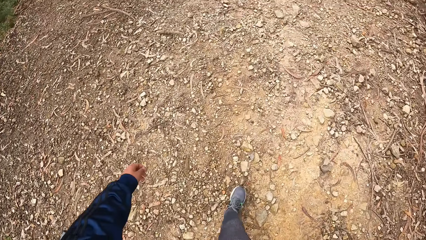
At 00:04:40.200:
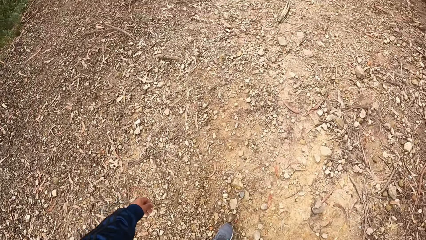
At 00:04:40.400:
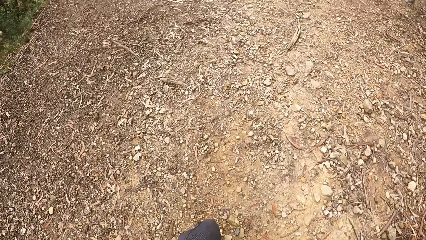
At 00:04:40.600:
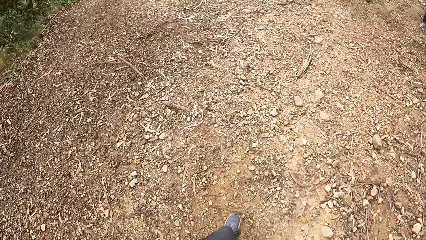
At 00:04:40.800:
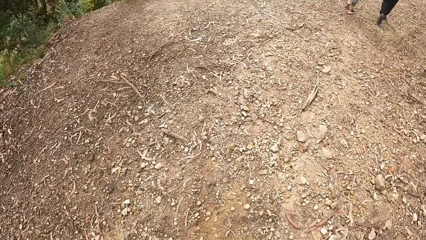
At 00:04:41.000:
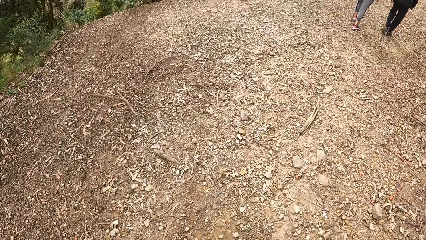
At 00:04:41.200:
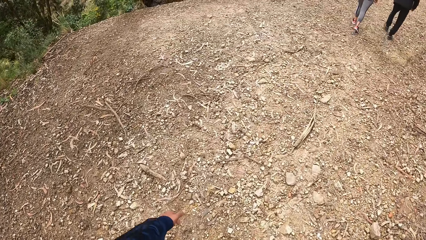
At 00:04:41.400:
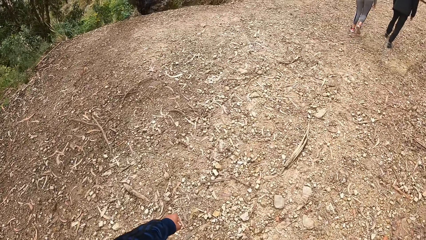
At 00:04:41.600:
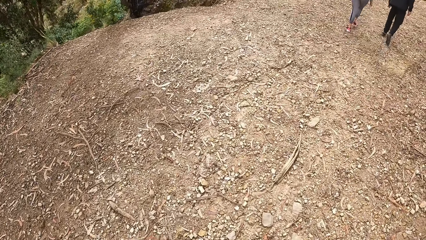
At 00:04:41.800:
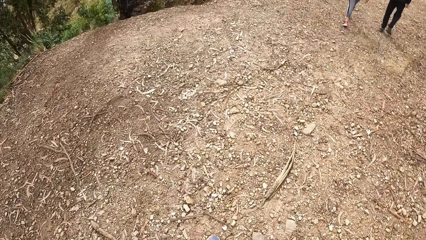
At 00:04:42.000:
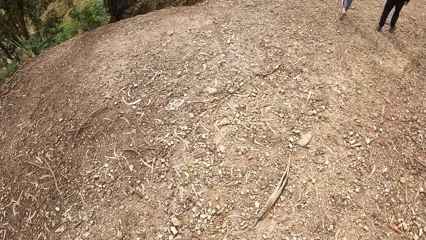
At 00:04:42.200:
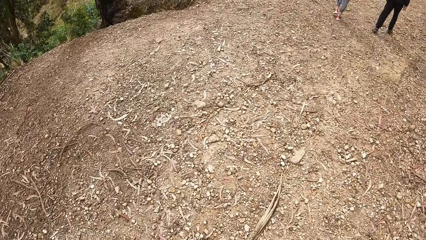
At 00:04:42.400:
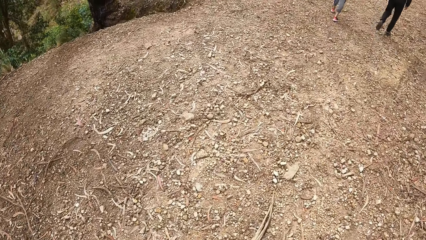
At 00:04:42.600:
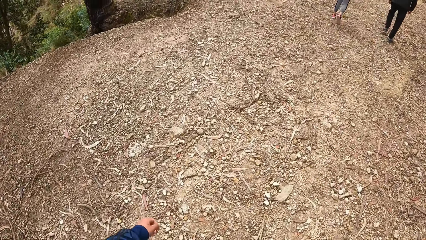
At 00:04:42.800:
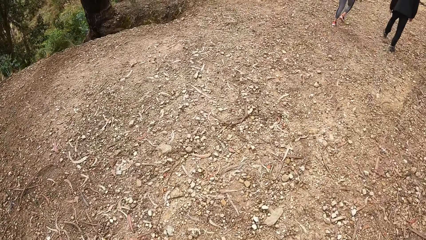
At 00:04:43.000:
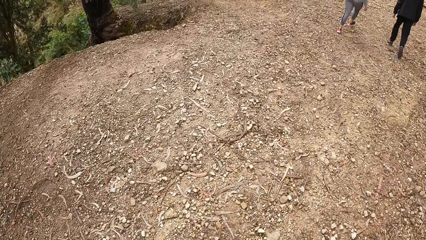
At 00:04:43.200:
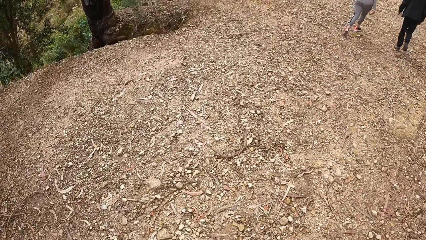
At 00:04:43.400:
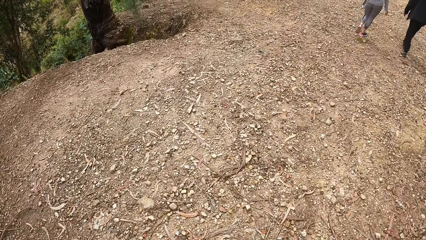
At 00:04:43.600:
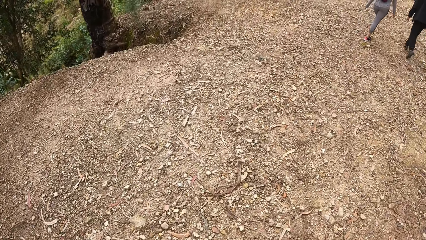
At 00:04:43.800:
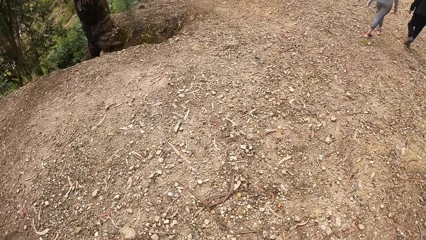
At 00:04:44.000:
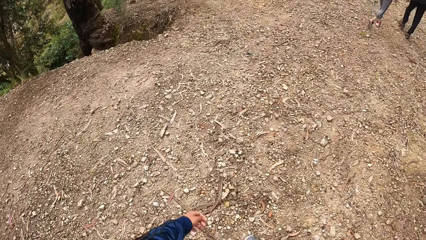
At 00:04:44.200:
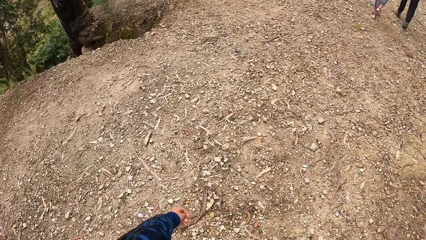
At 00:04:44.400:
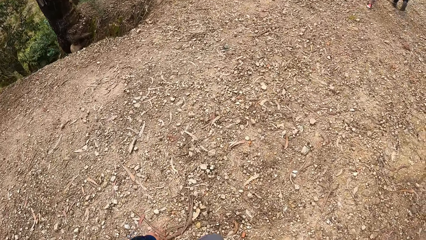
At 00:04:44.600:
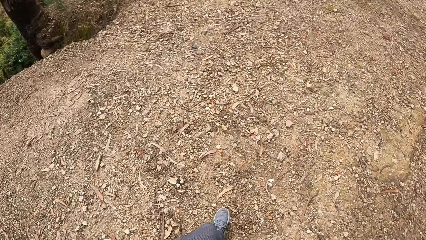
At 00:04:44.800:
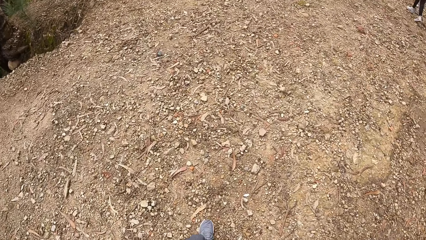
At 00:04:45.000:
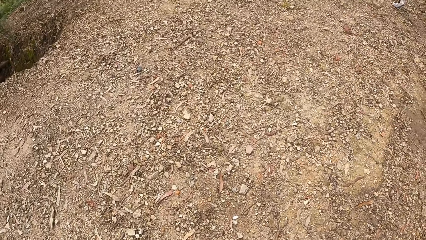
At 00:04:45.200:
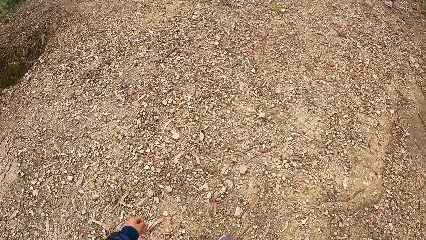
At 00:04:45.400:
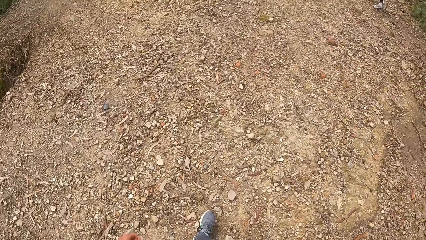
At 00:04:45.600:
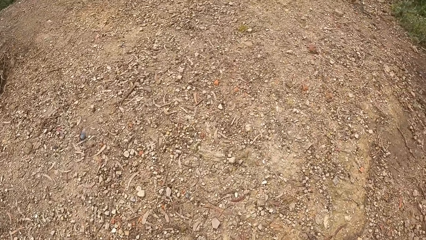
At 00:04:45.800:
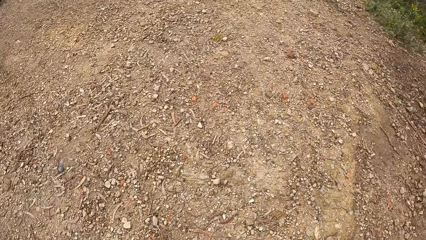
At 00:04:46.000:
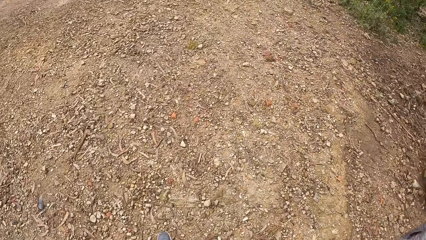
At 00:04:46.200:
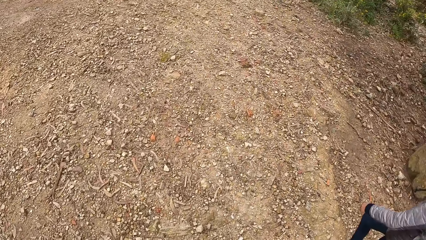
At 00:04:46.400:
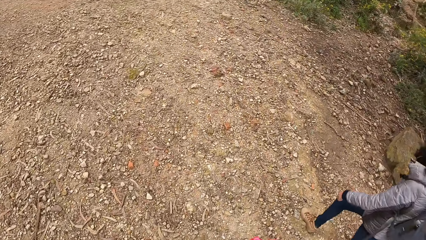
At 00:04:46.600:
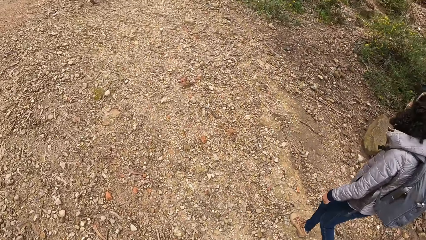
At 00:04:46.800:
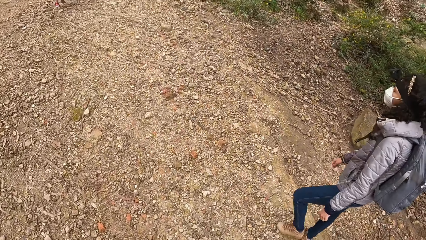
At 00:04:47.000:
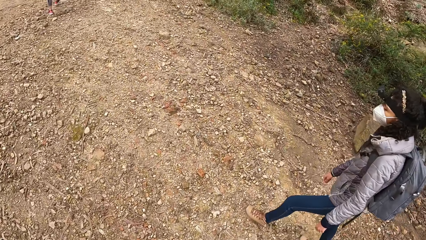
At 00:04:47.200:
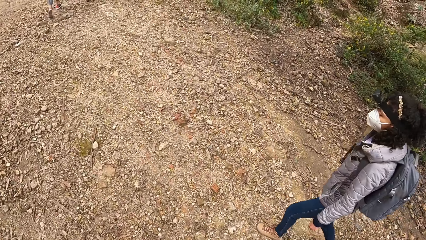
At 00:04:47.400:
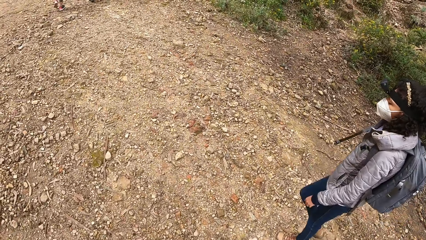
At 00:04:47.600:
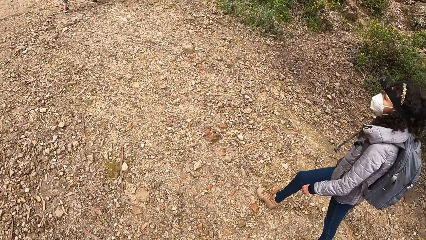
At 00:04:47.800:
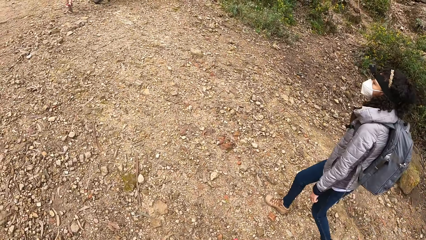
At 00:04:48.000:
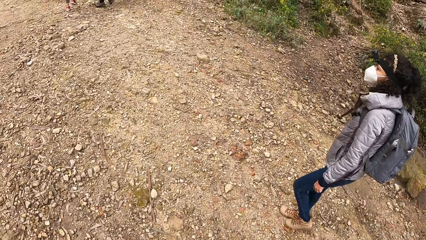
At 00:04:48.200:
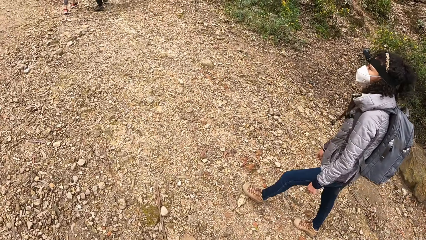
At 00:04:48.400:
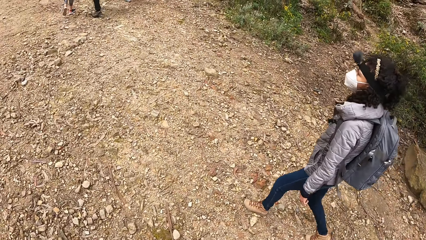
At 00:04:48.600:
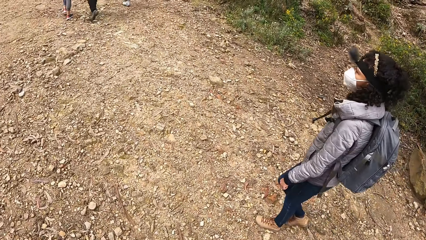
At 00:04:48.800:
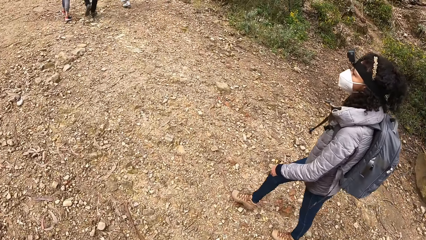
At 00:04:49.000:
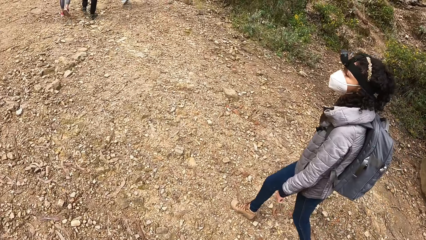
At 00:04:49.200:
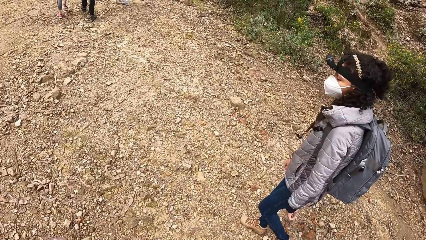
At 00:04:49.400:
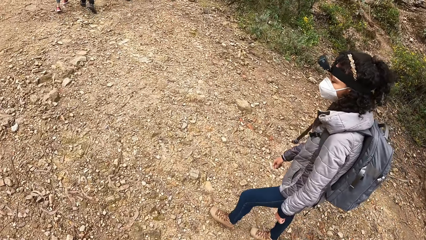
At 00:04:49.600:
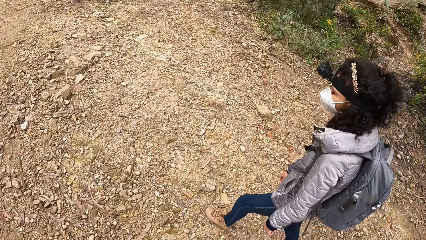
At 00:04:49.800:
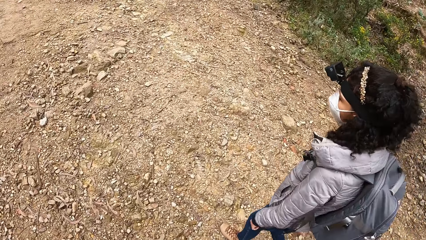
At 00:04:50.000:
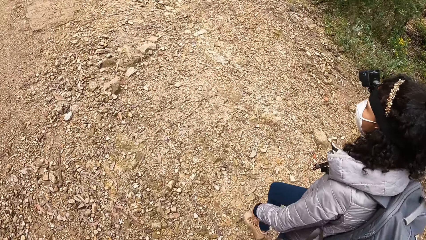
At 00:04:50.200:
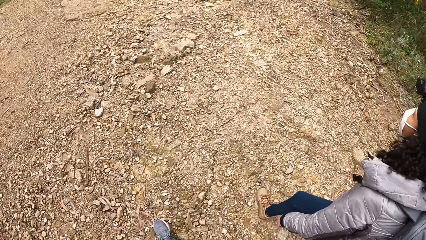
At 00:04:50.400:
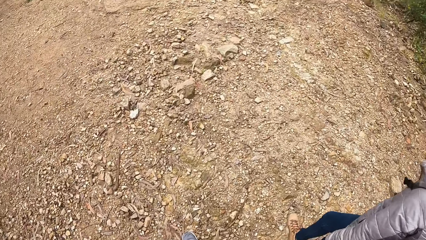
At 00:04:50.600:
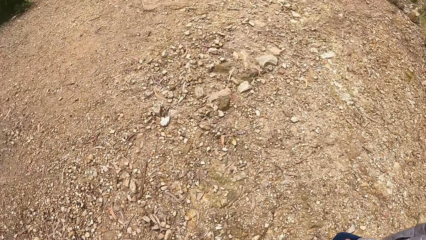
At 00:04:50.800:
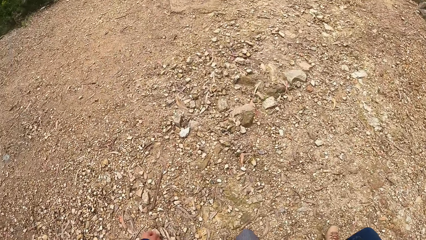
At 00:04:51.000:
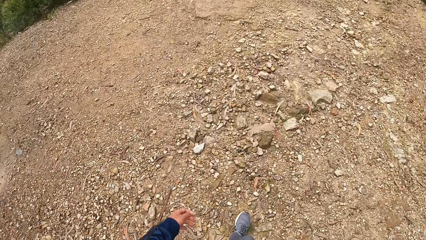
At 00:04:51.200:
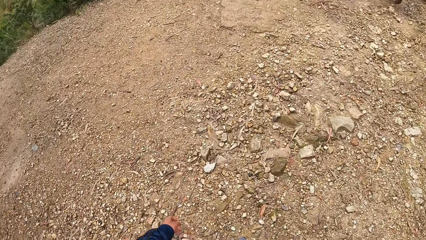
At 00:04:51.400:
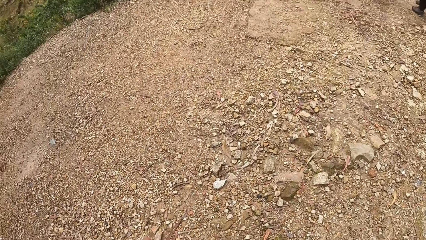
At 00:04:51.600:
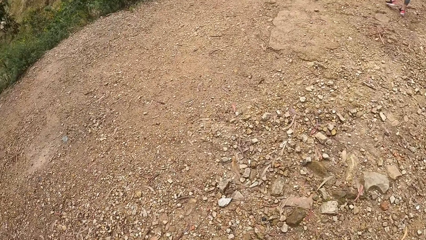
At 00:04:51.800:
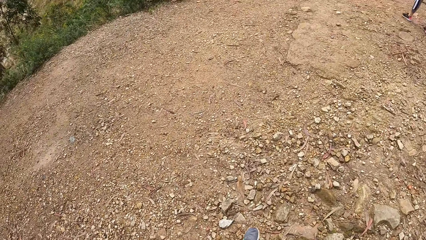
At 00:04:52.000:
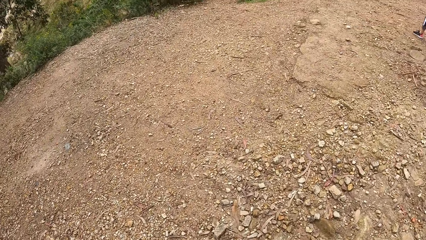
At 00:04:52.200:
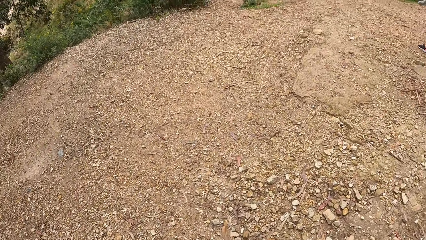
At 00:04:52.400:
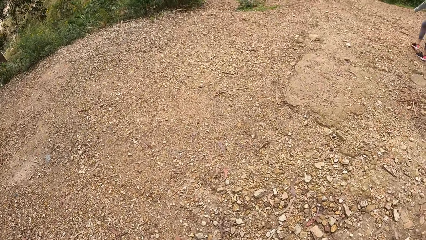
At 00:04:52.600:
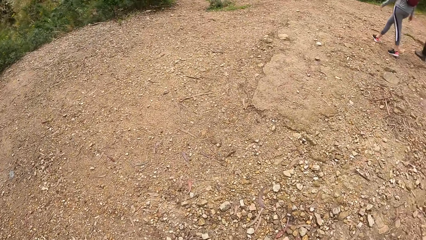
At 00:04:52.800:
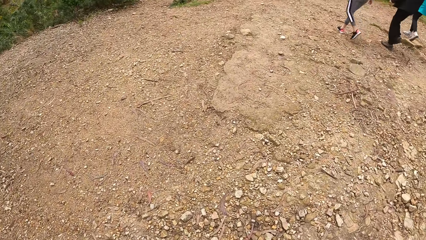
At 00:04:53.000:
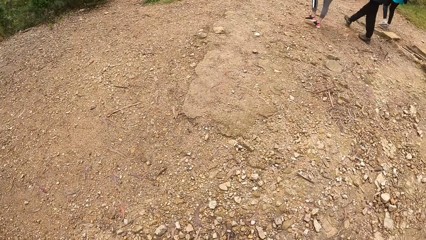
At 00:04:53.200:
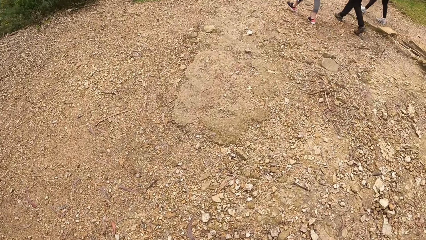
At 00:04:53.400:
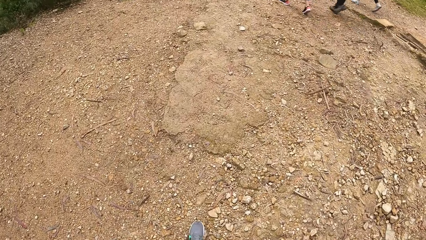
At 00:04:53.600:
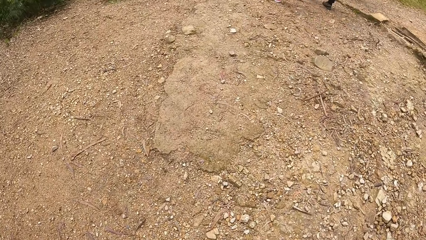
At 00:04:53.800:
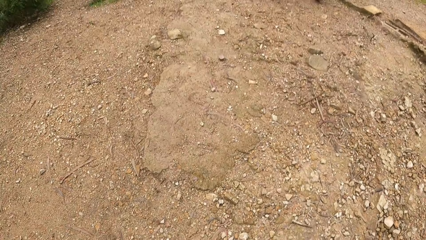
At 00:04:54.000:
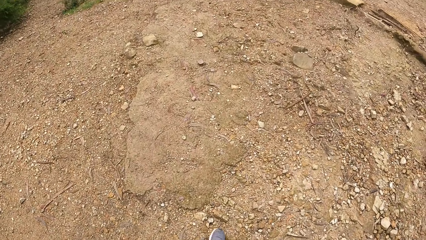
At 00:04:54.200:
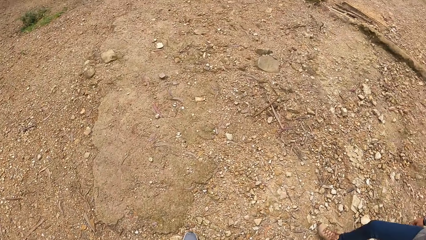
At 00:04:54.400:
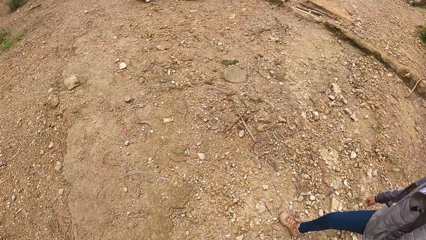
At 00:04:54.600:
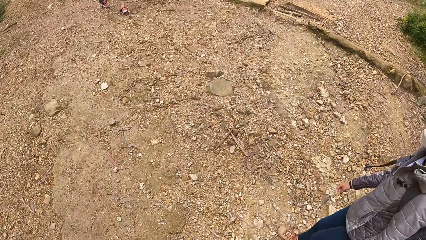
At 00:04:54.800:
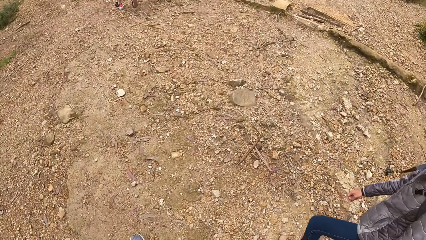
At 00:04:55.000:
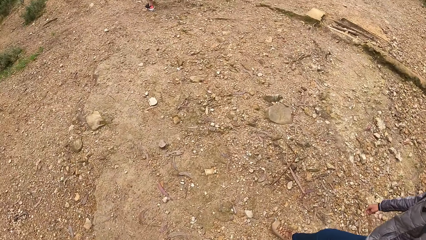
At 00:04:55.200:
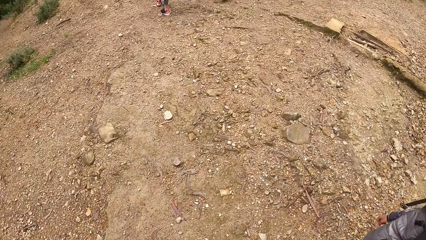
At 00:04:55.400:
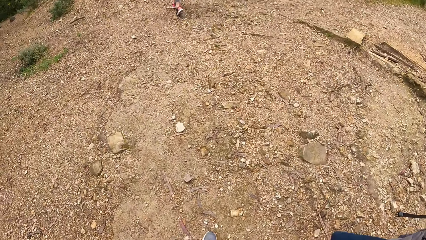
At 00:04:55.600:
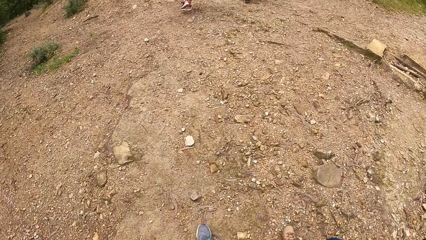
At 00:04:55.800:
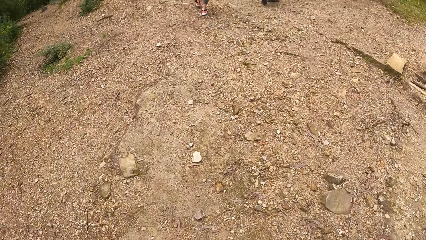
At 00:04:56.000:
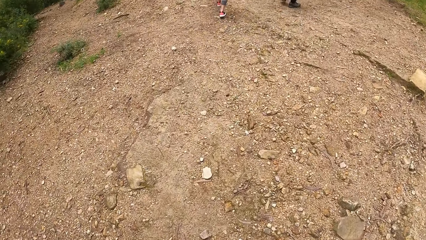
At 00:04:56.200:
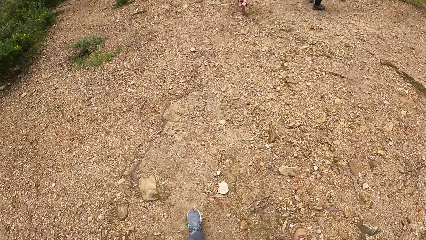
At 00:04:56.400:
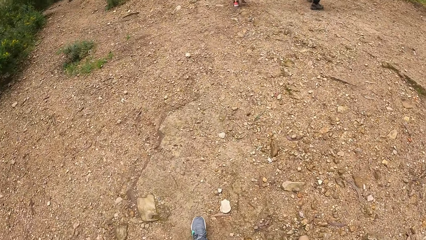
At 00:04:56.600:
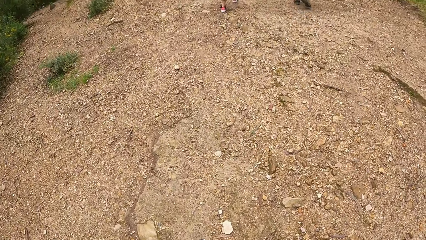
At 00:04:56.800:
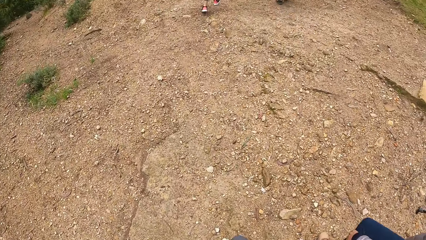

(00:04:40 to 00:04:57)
The camera wearer looks sideways. They walk with a woman on the mountain.
